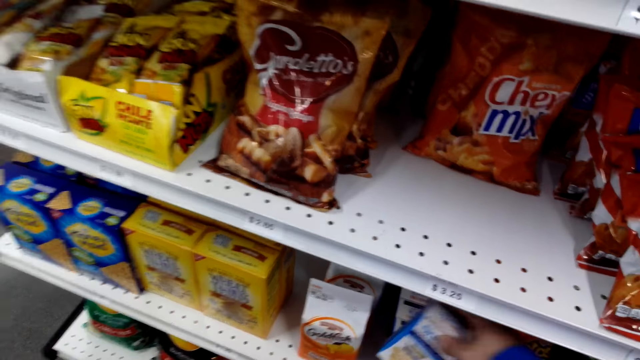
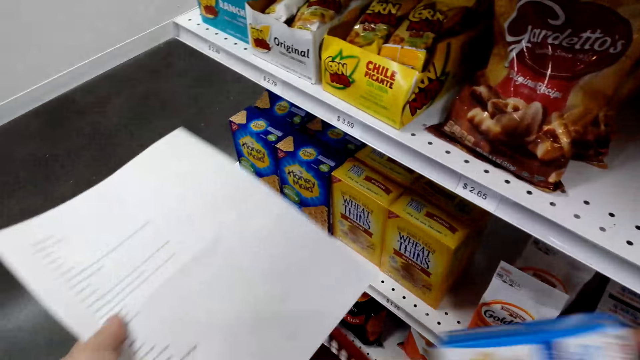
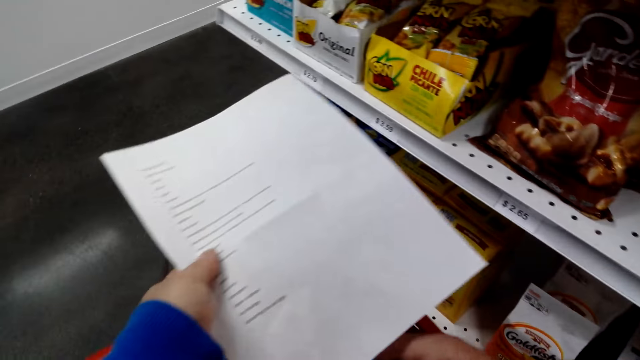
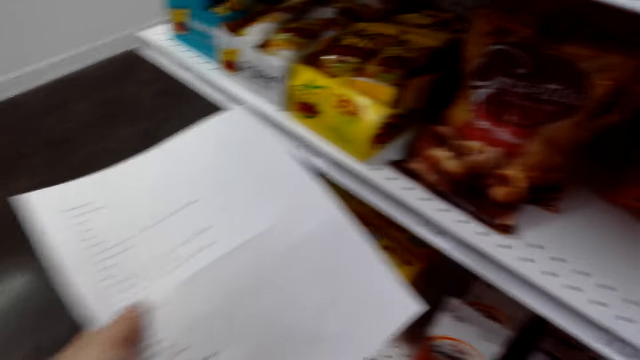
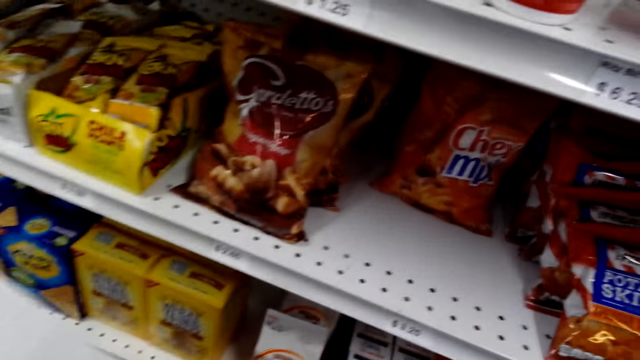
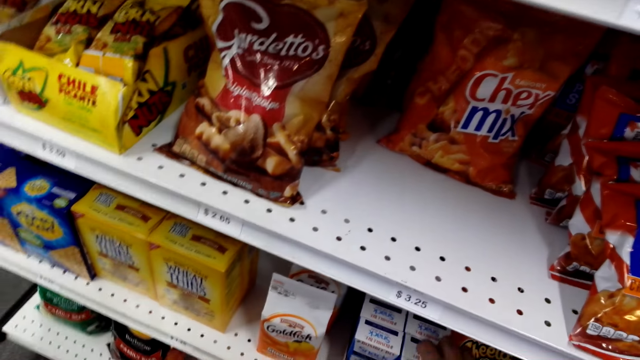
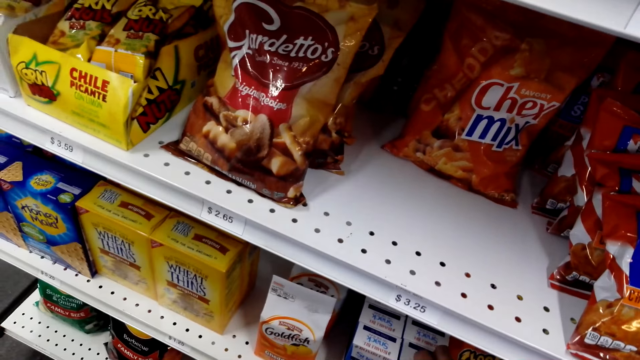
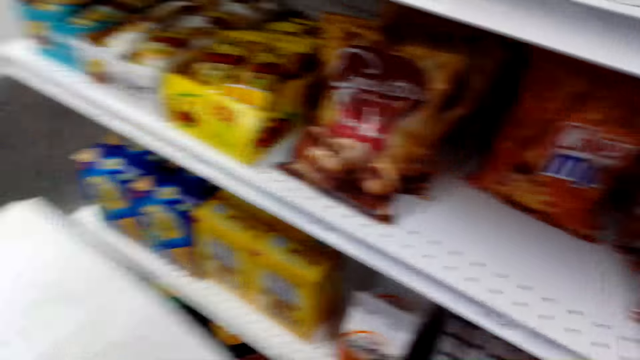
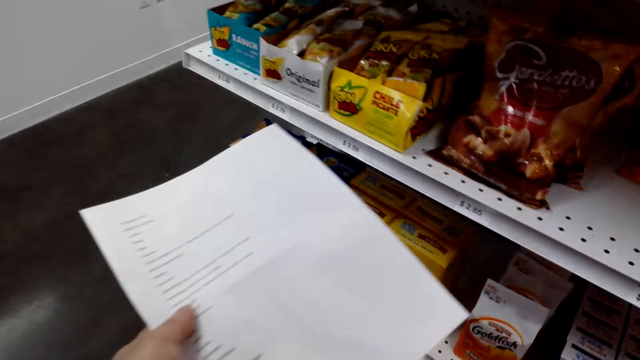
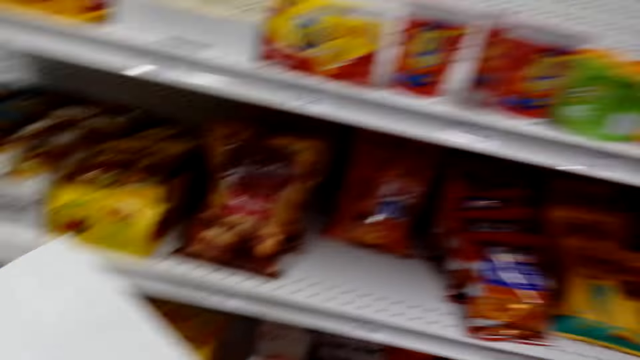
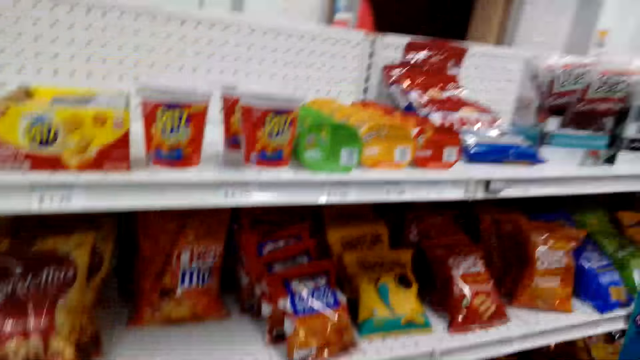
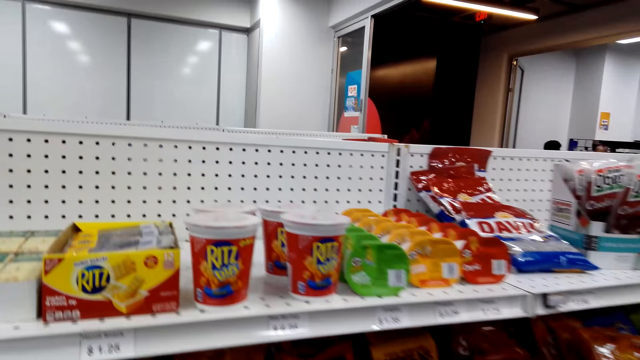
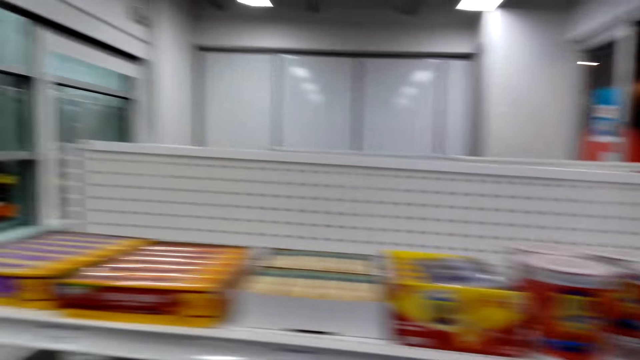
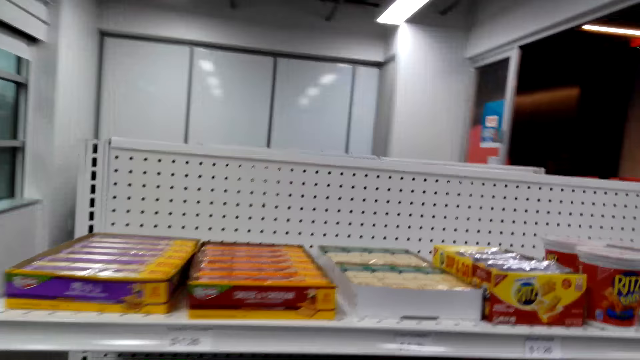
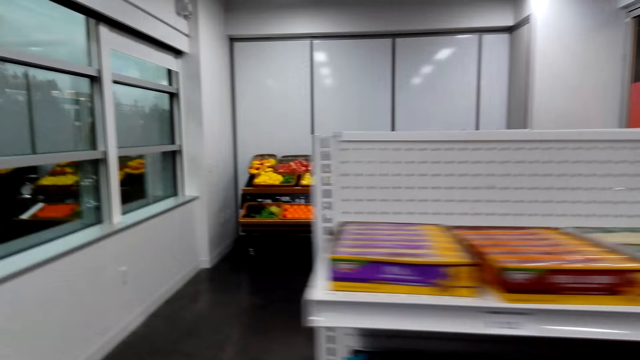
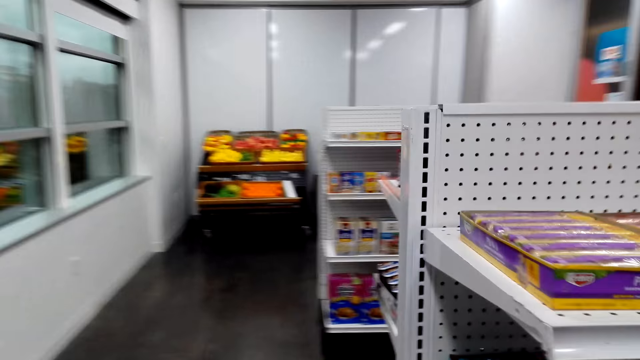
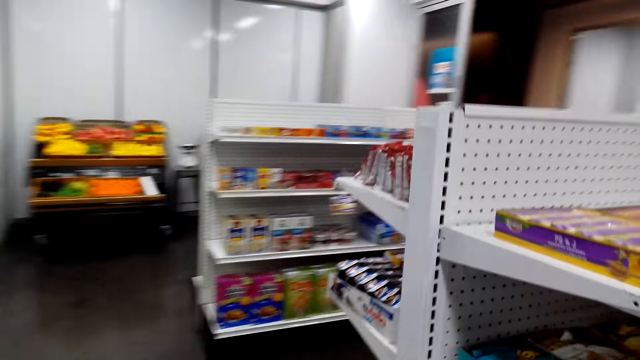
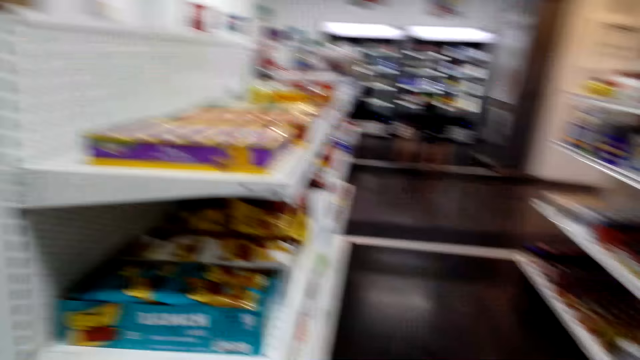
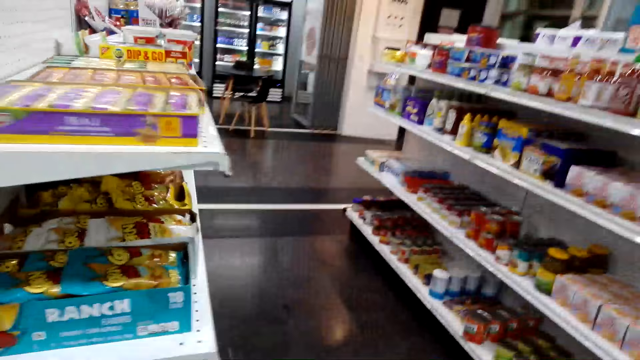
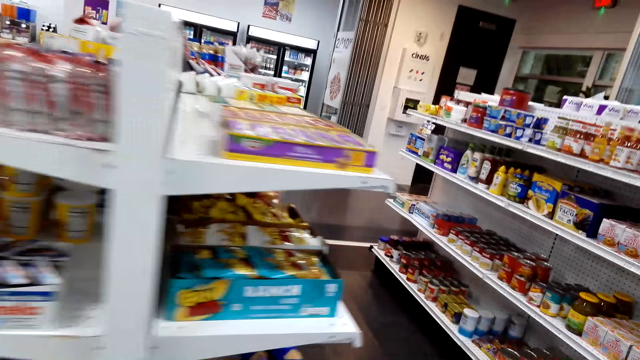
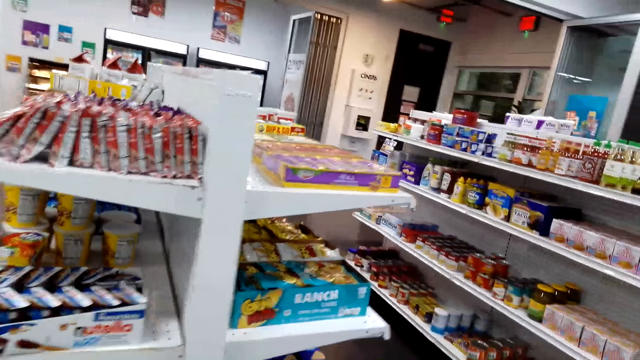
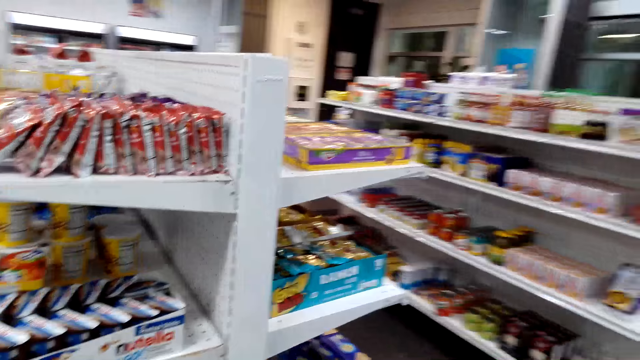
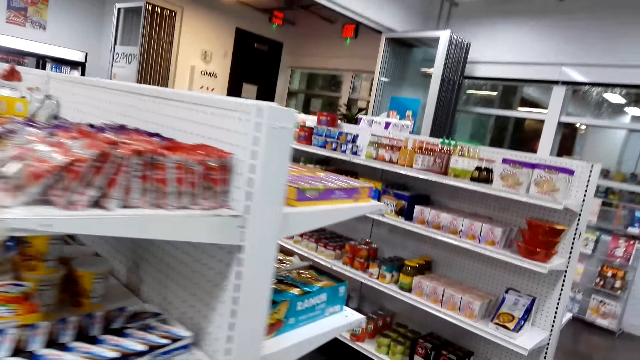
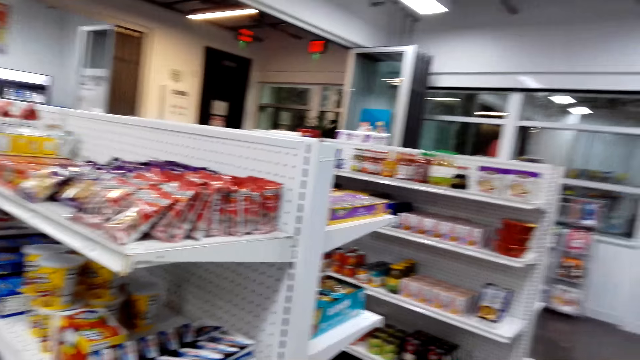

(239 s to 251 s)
The camera wearer picks the packet or item from the shelf. They put the item in the basket. They pick another item. They look around. They walk around the room.

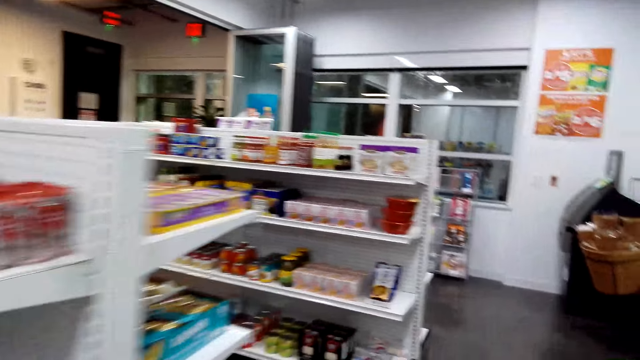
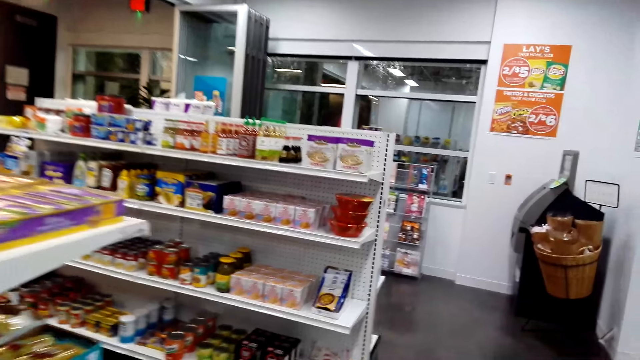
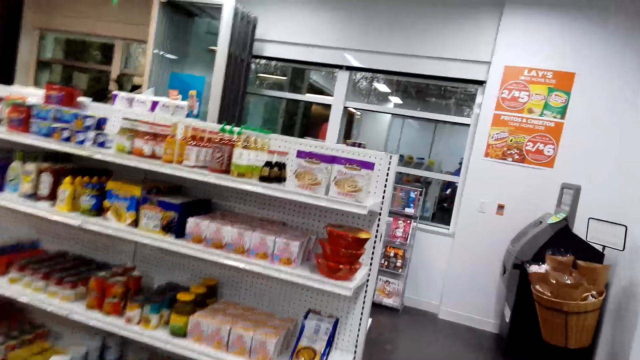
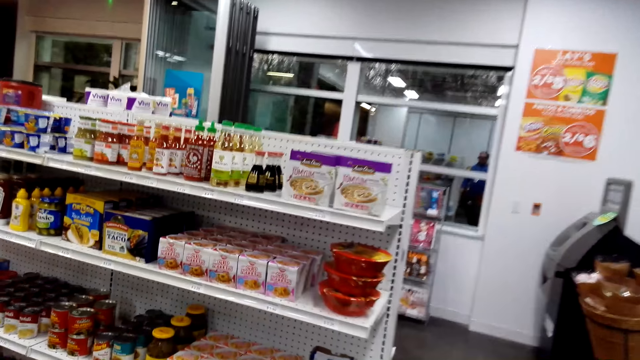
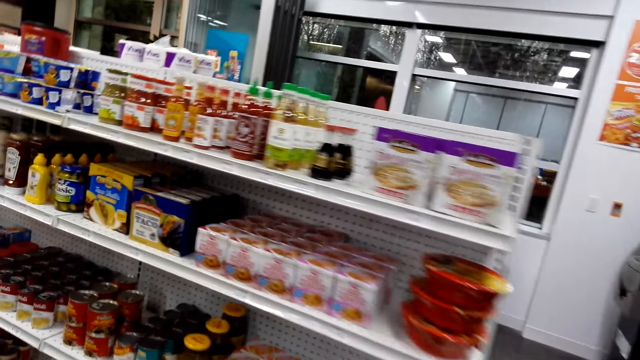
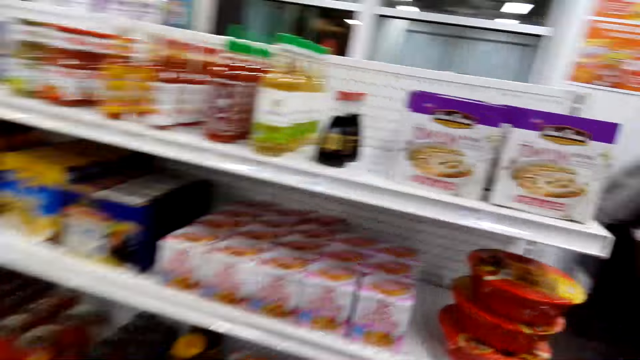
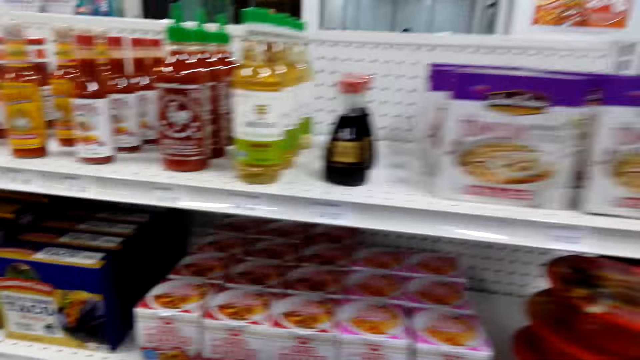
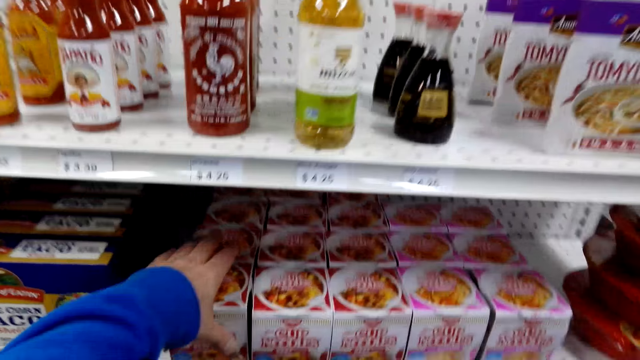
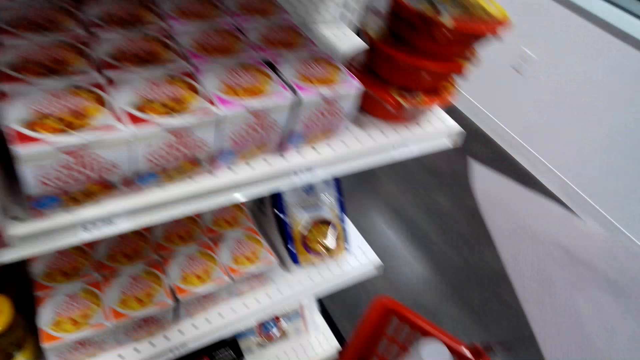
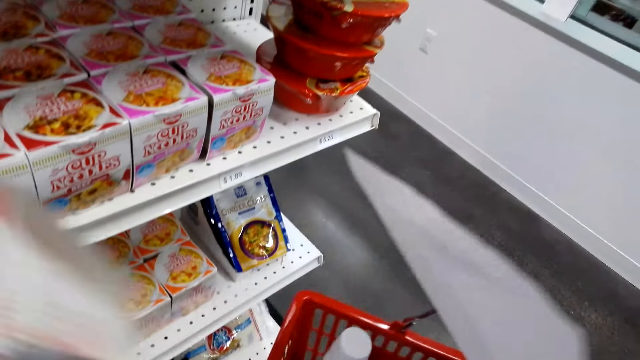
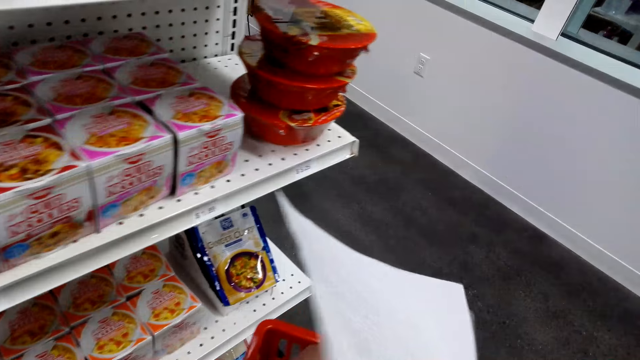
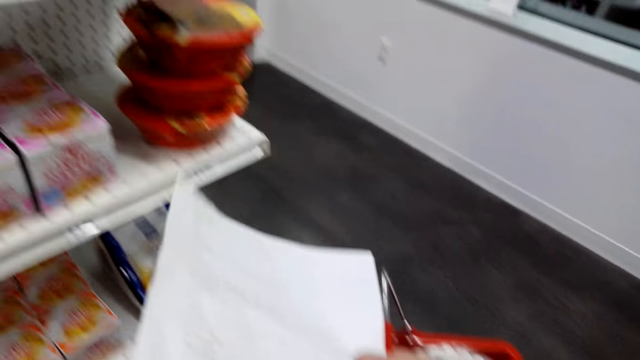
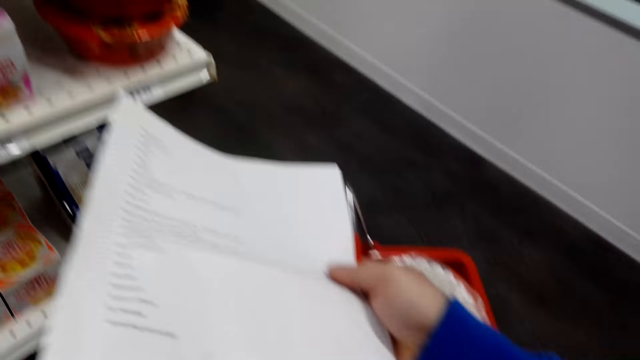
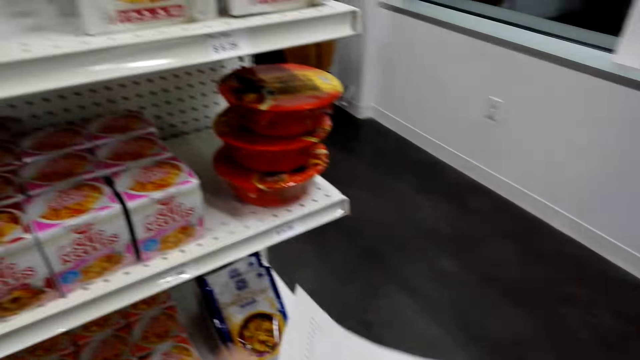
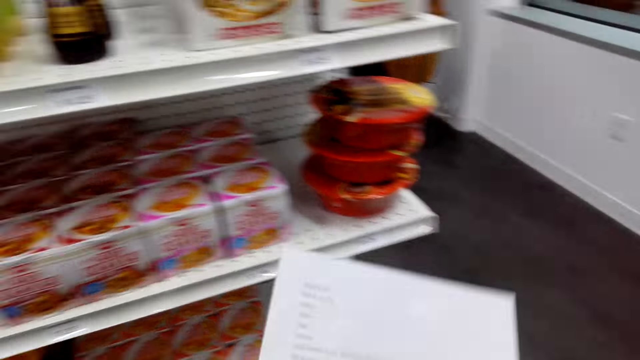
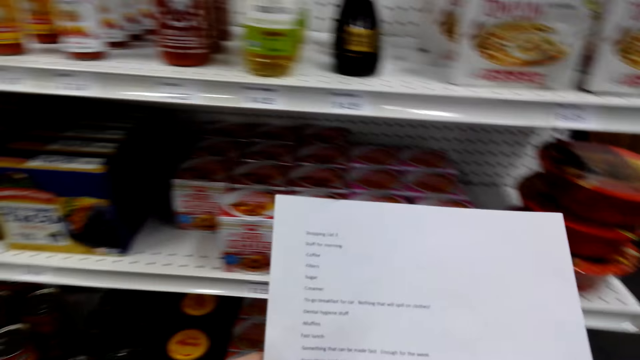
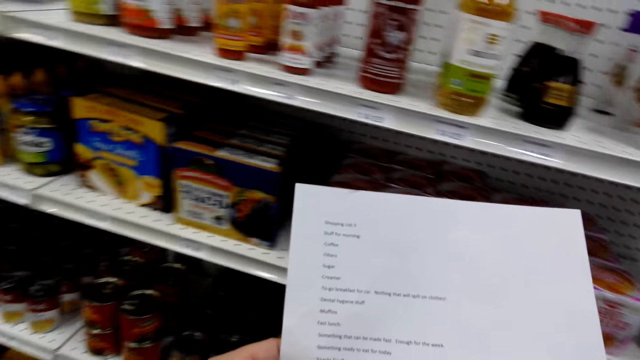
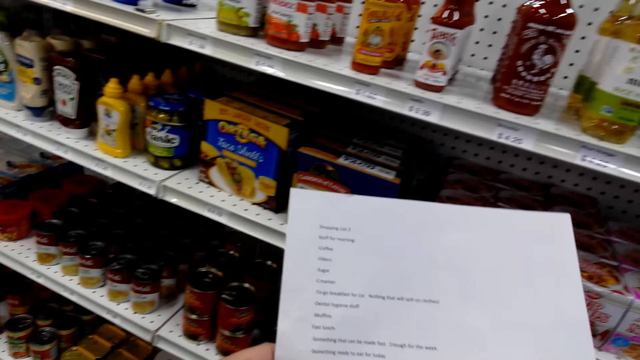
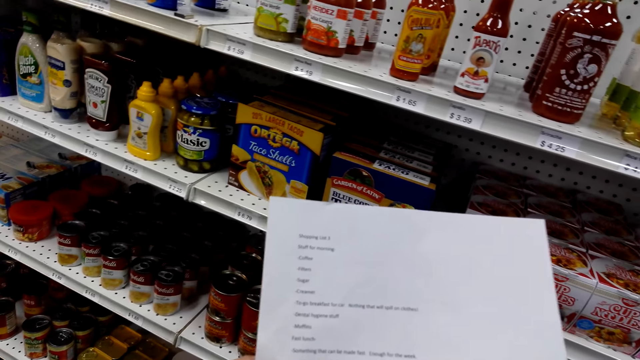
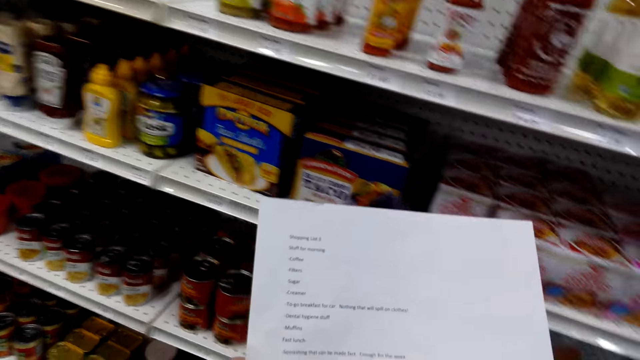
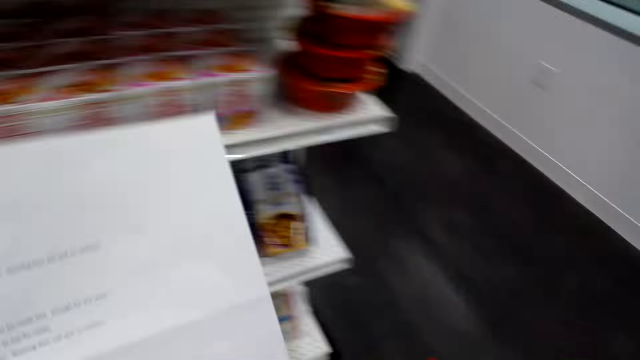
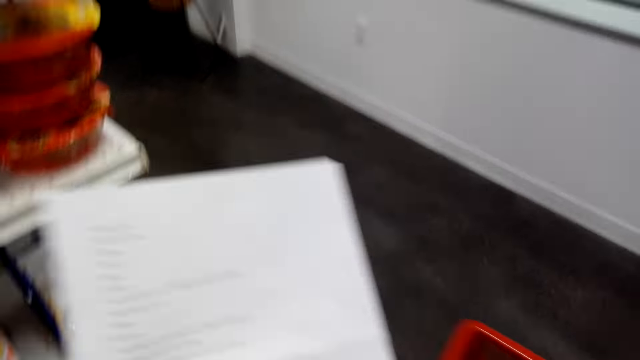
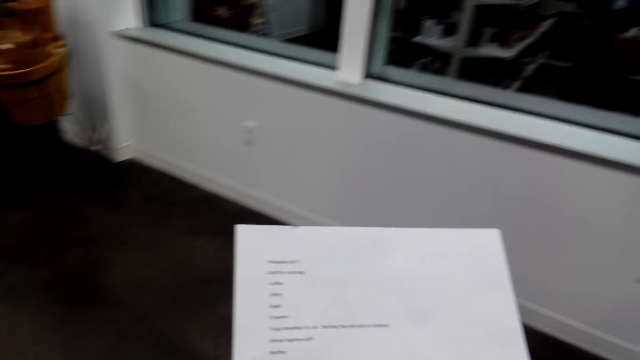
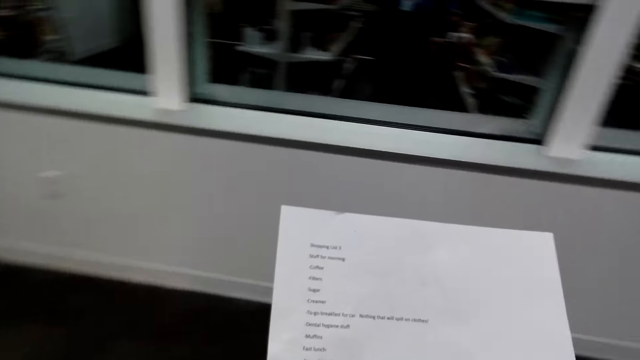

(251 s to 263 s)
The camera wearer picks the packet from the shelf. They put the packet in the trolley. They read the shopping list.
